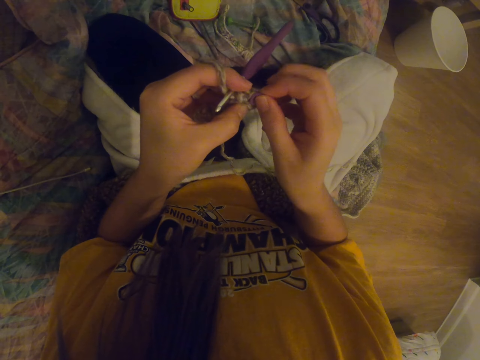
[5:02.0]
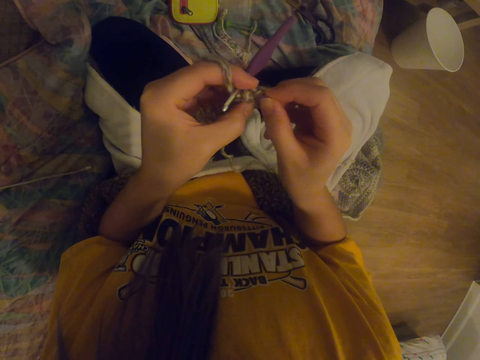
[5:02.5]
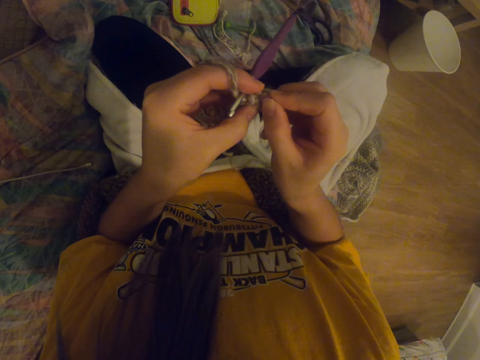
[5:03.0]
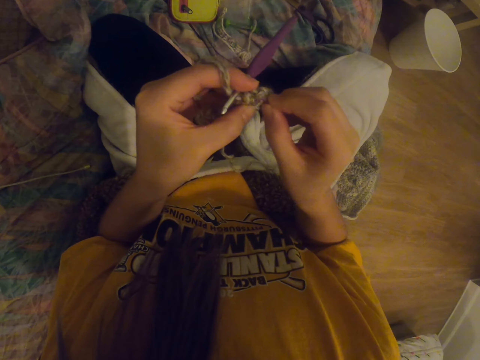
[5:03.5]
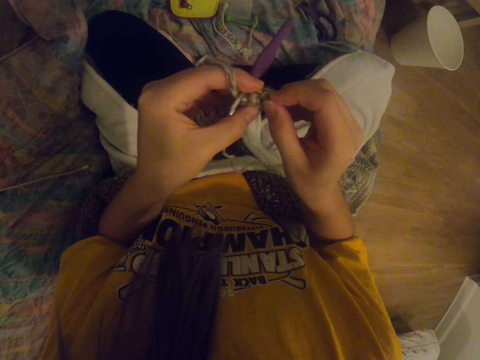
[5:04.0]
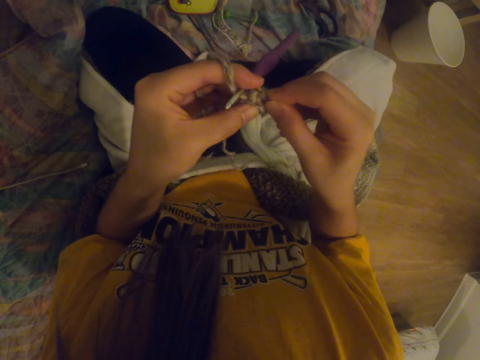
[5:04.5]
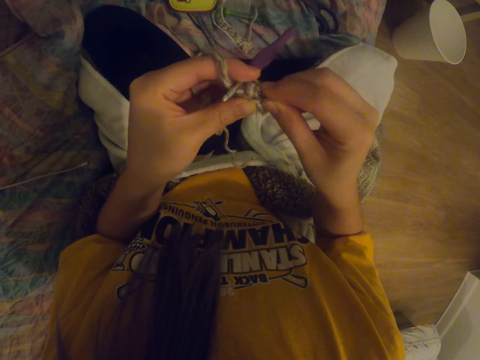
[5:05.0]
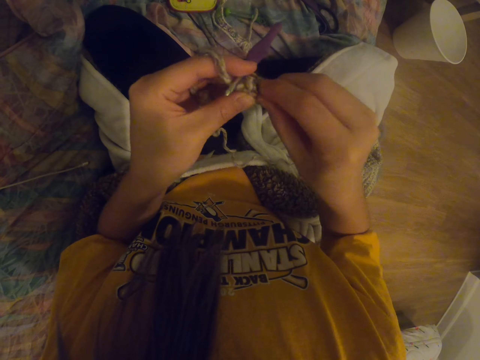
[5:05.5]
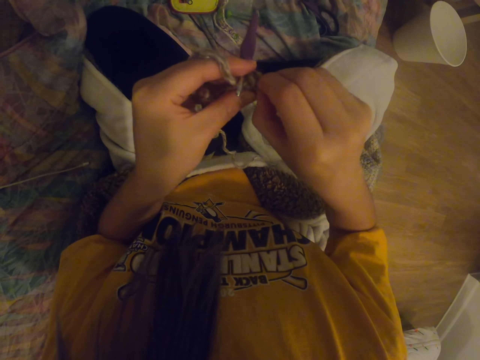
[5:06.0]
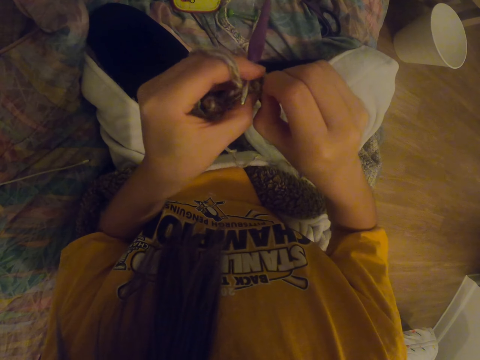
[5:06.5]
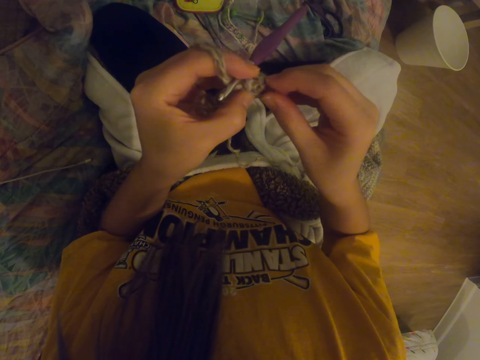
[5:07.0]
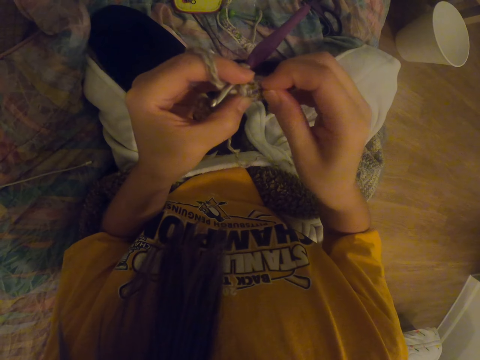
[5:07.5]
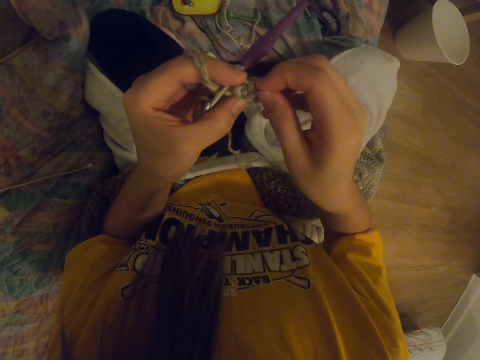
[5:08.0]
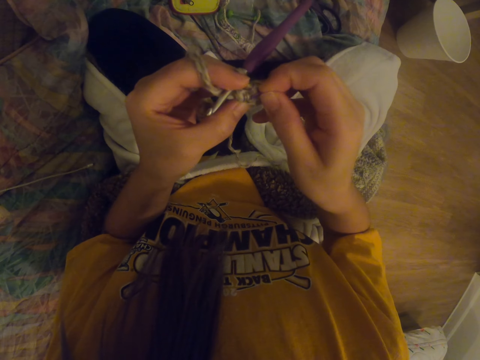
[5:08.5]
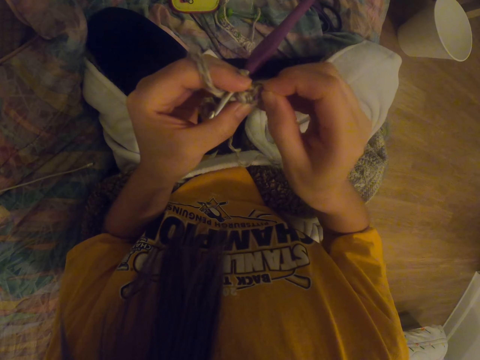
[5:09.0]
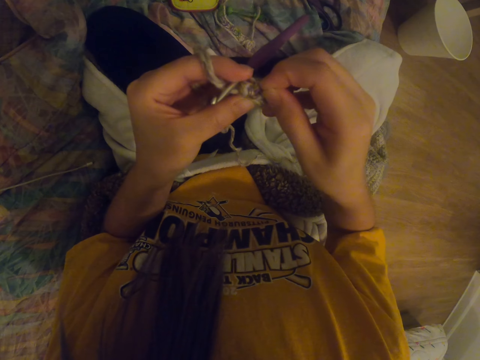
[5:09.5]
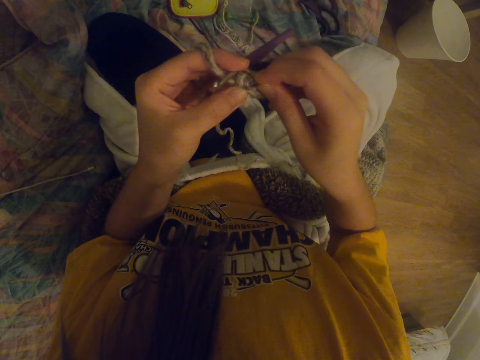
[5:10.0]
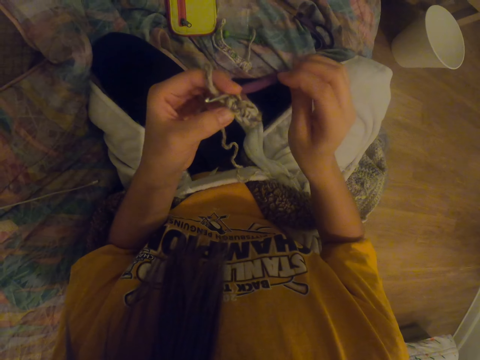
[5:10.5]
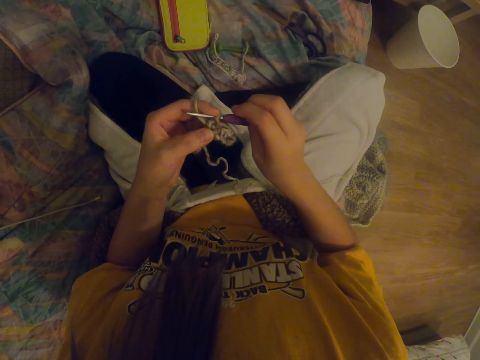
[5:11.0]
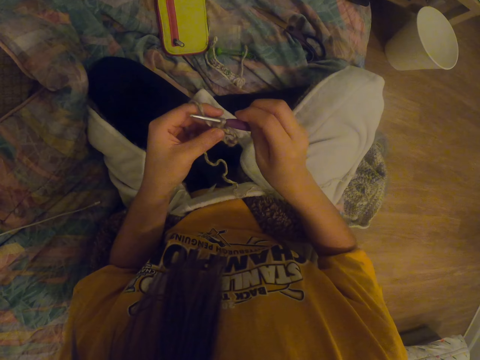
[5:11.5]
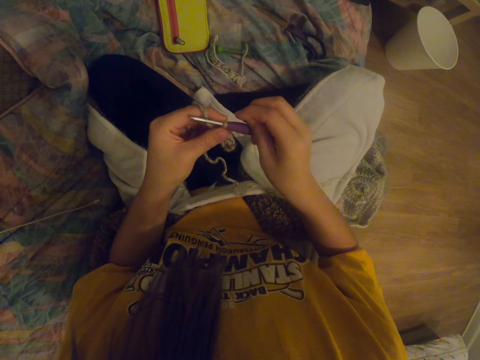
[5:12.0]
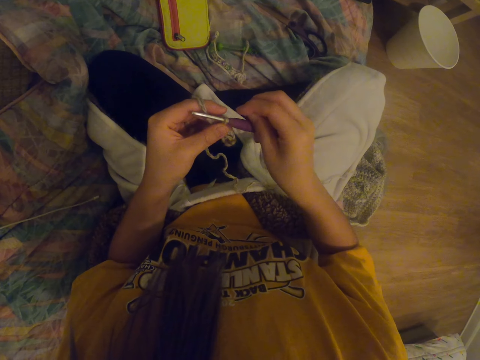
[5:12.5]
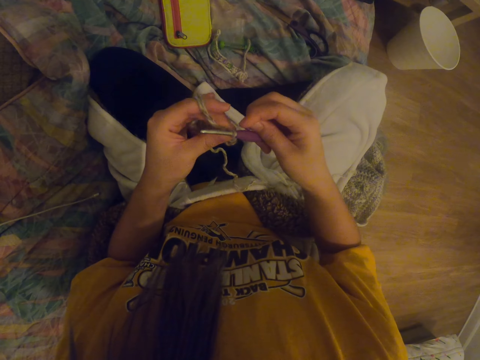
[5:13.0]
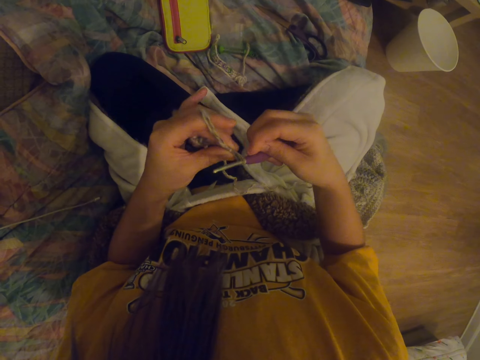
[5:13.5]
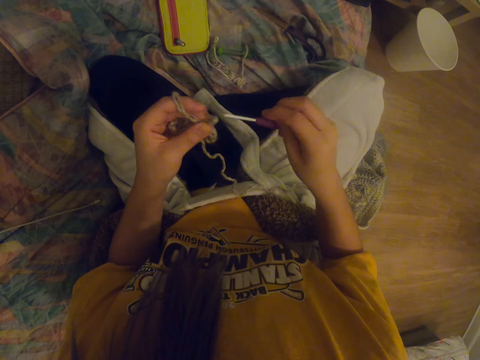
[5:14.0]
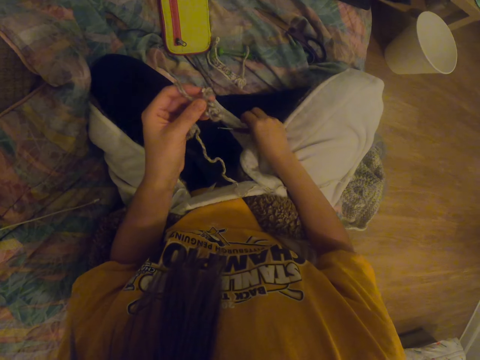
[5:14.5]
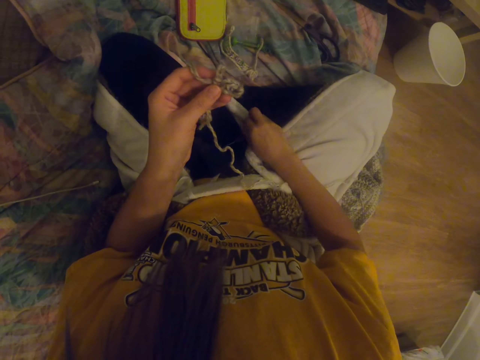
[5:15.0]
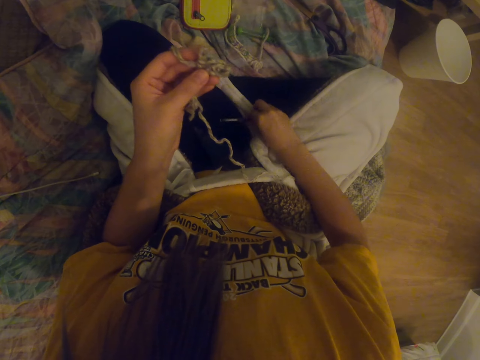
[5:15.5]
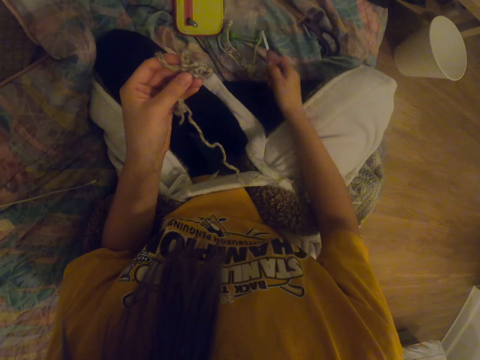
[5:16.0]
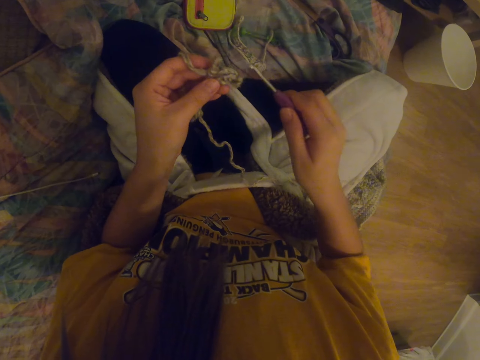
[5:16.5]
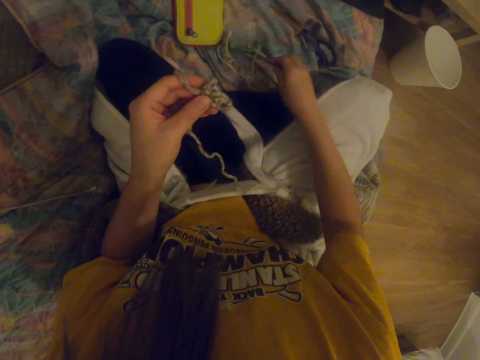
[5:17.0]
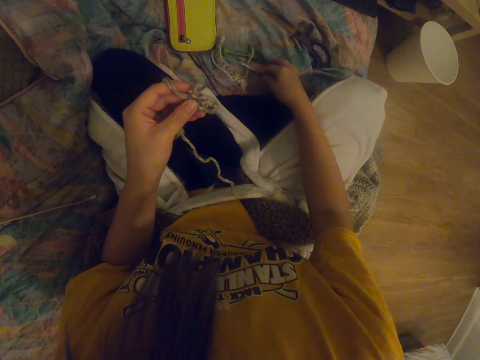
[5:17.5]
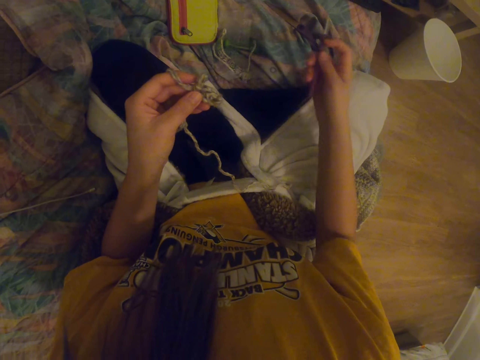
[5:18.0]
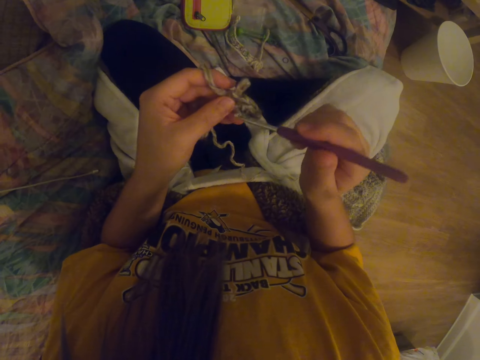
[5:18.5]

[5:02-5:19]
The camera wearer tries to put a hook in the fabric. They remove the decoration. They hold the hook with a hand. They remove the crochet hook. They place the crochet hook on the couch. They pick up the crochet hook. They drop the decoration.

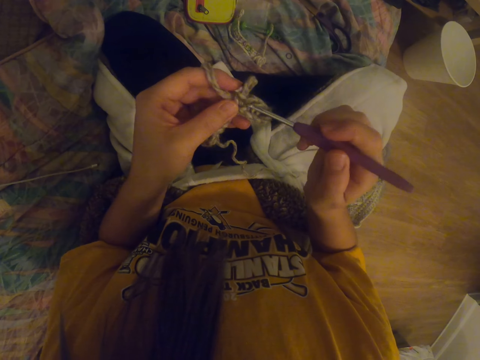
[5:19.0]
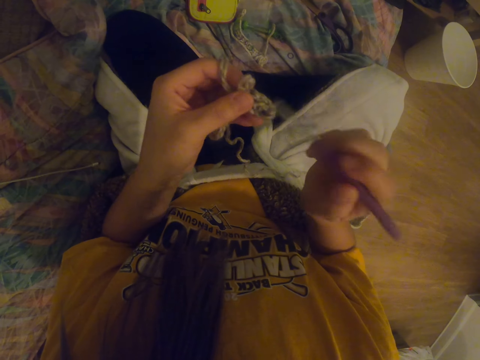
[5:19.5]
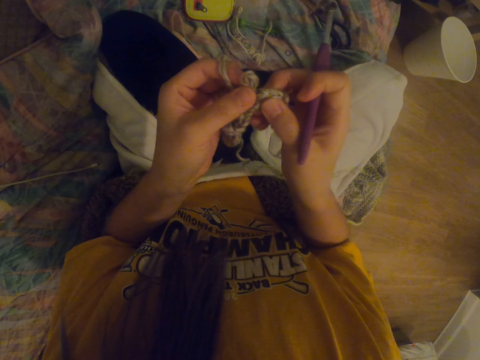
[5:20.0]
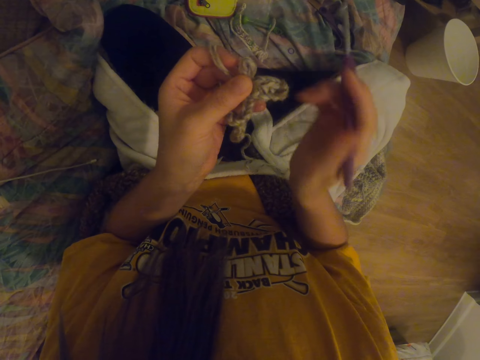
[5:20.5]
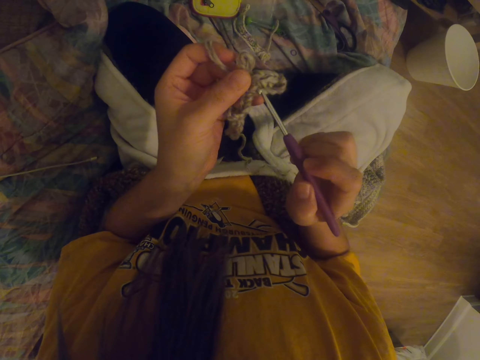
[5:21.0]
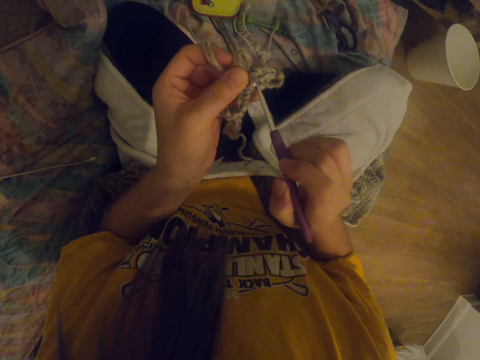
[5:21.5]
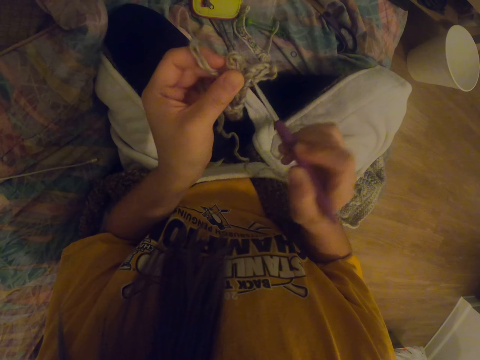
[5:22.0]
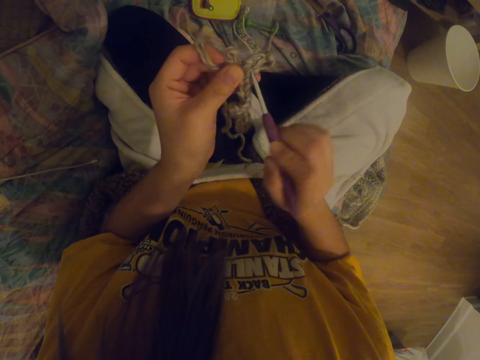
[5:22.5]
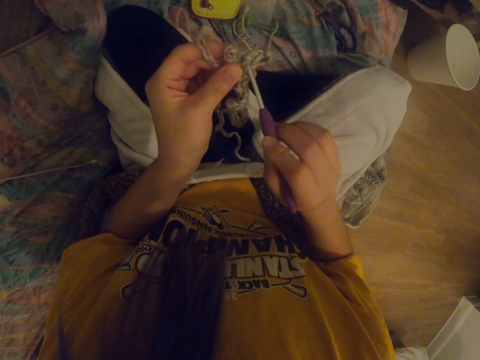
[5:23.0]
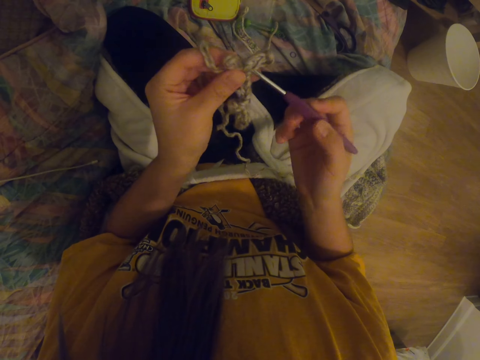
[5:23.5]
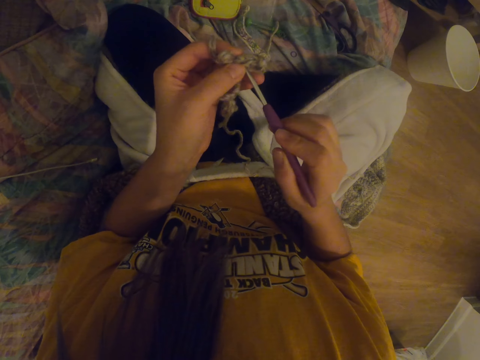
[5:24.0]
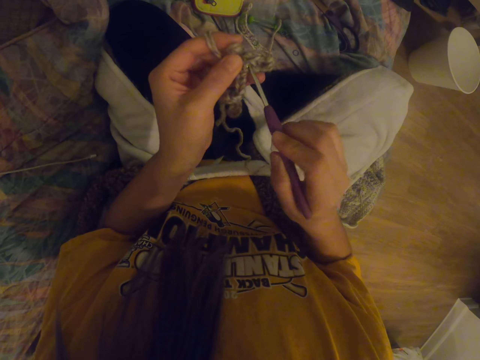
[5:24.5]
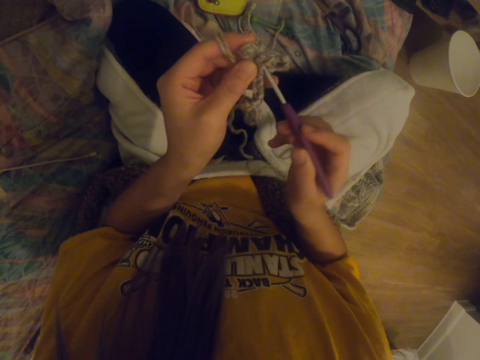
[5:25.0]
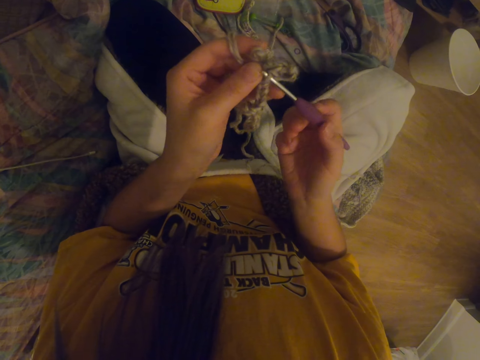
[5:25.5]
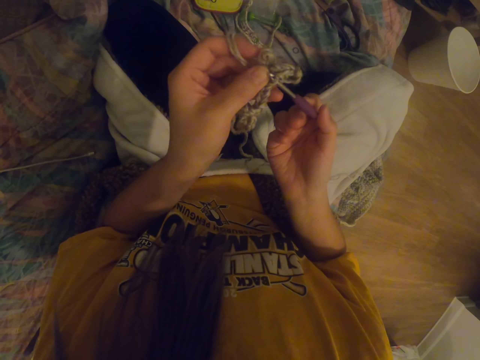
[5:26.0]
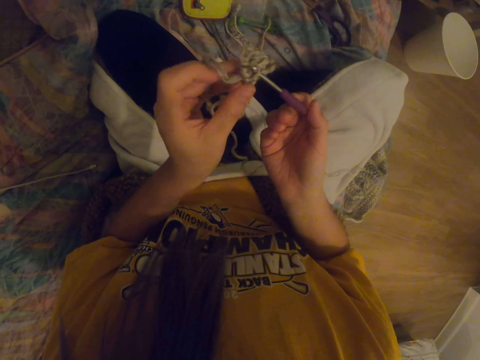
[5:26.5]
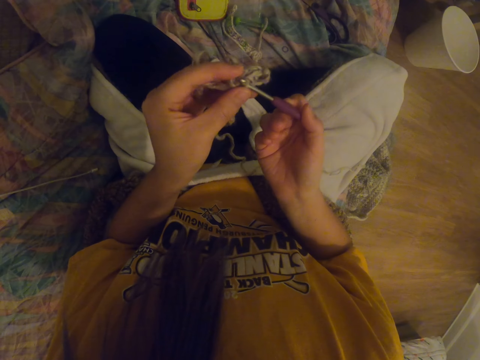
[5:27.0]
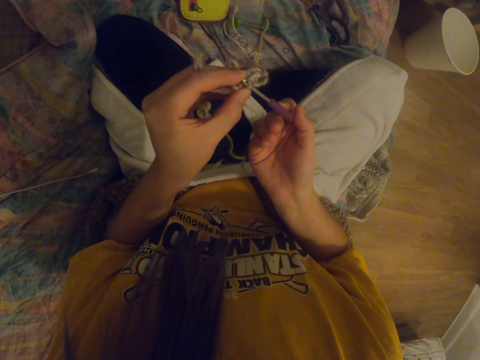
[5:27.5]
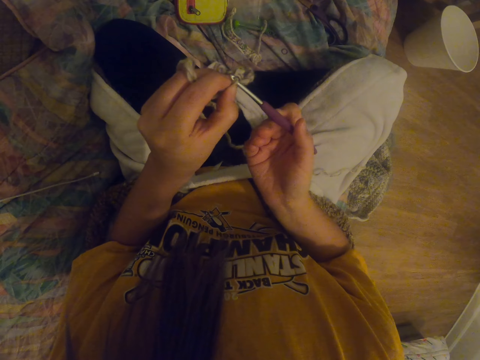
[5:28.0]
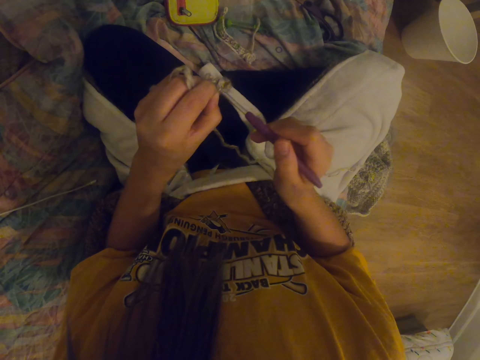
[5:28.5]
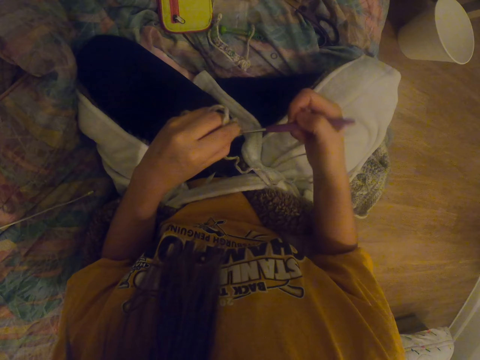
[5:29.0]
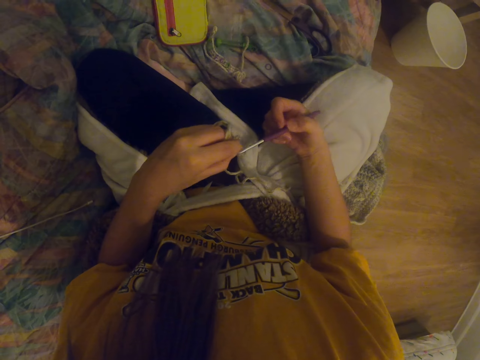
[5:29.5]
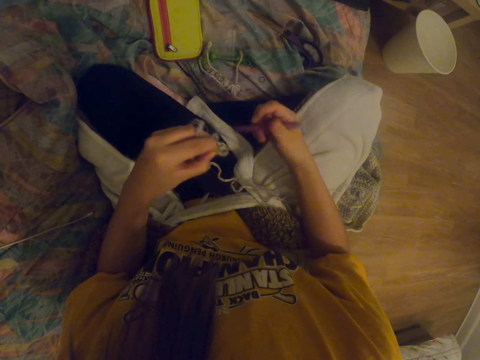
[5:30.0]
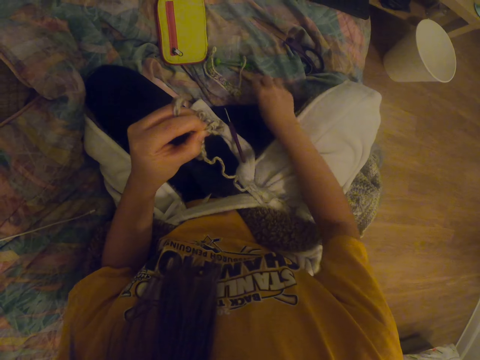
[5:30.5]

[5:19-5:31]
The camera wearer stretches the garment. They hold a fabric with a hand. They insert the crochet hook into the garment. They remove the crochet hook from the fabric. They place the crochet hook on the couch.
